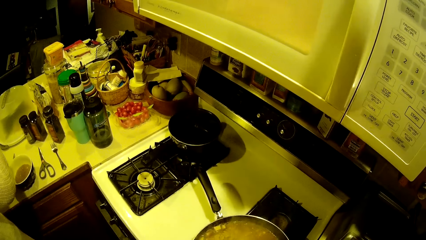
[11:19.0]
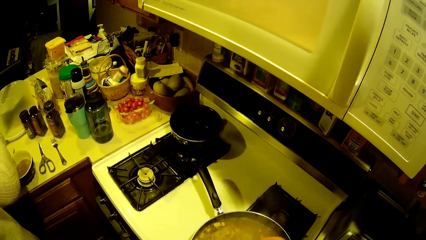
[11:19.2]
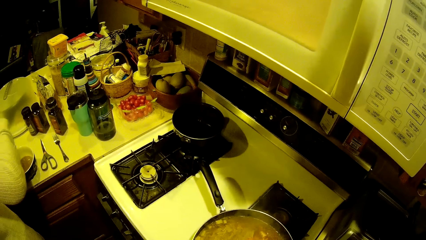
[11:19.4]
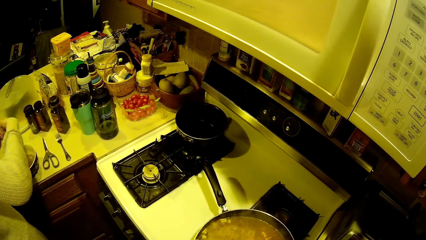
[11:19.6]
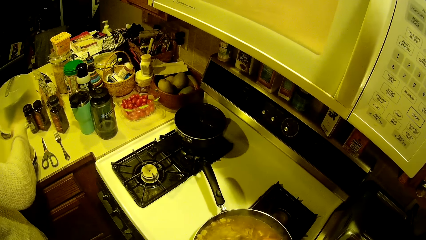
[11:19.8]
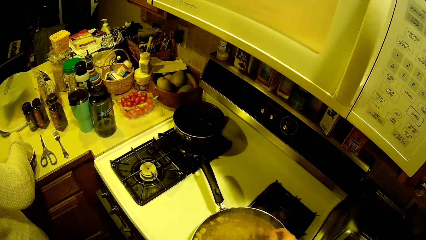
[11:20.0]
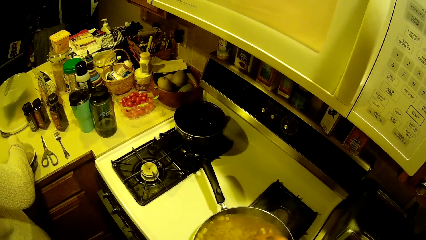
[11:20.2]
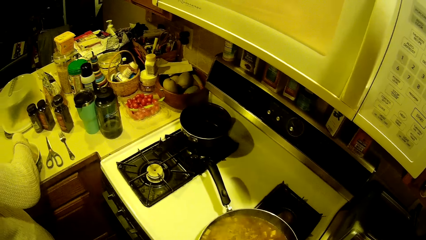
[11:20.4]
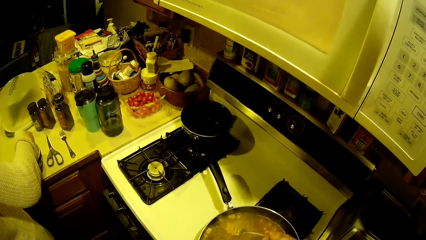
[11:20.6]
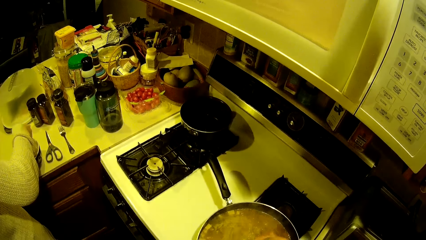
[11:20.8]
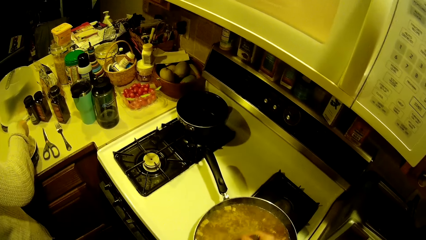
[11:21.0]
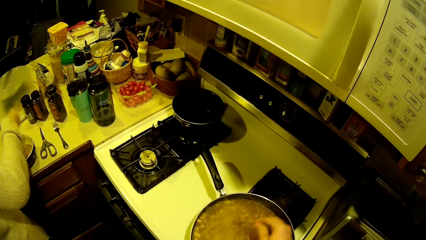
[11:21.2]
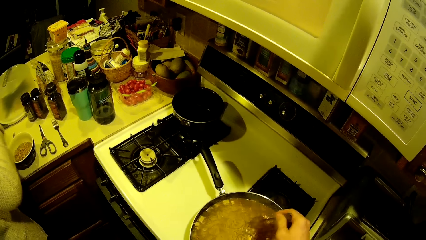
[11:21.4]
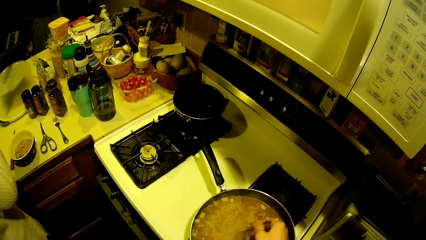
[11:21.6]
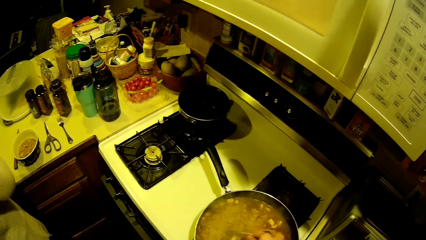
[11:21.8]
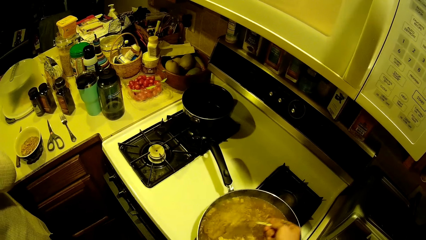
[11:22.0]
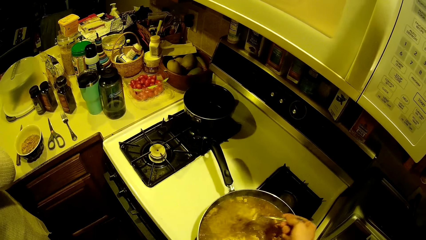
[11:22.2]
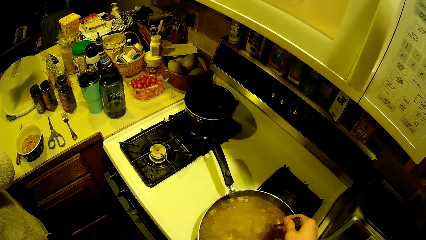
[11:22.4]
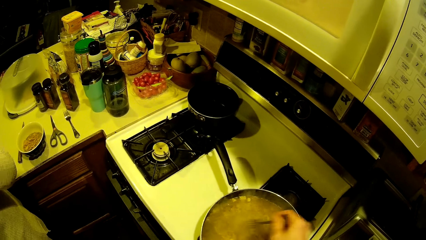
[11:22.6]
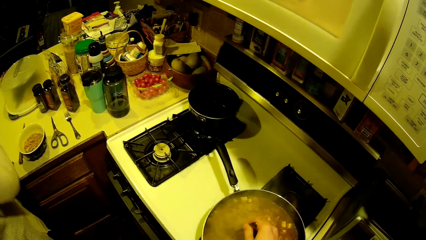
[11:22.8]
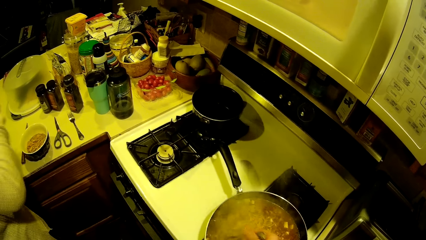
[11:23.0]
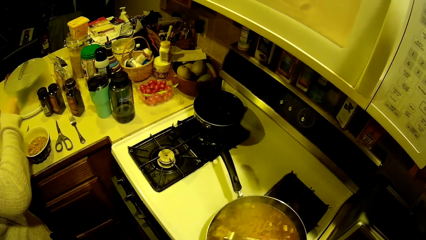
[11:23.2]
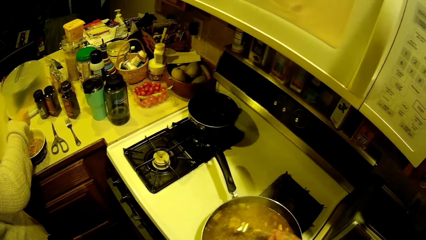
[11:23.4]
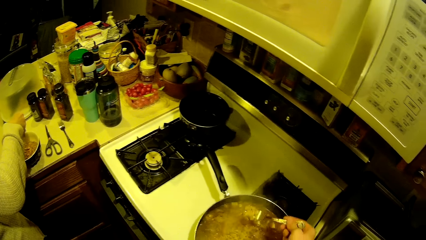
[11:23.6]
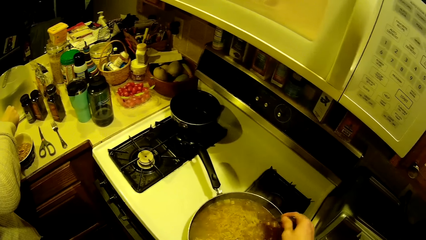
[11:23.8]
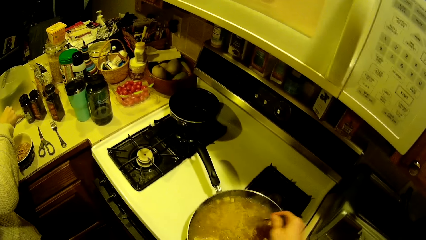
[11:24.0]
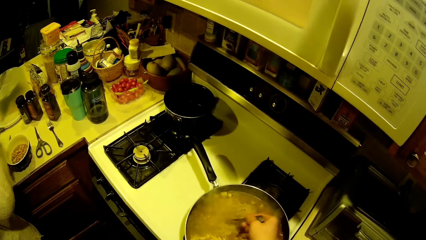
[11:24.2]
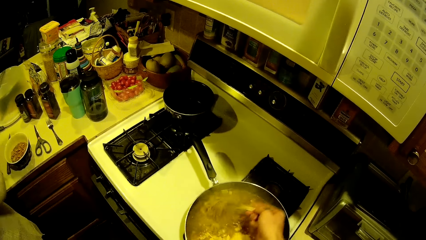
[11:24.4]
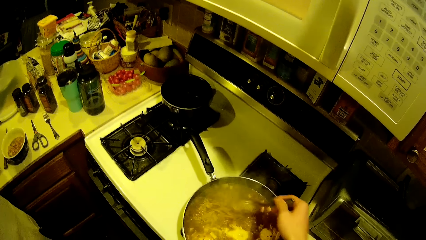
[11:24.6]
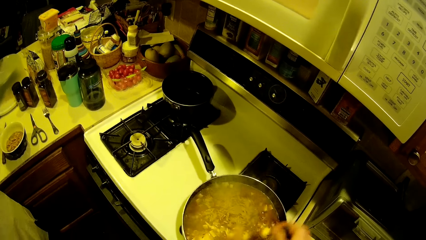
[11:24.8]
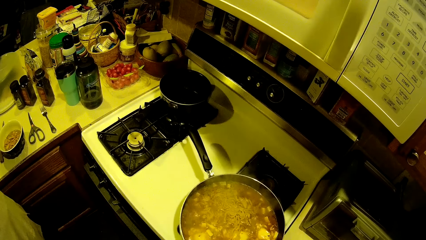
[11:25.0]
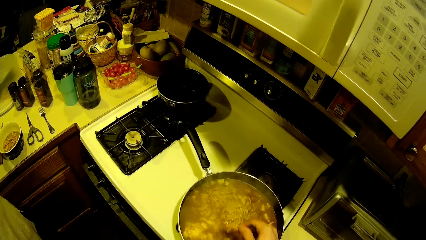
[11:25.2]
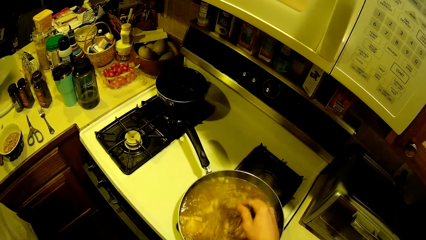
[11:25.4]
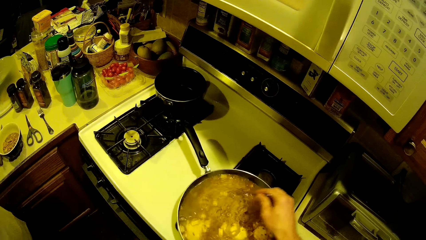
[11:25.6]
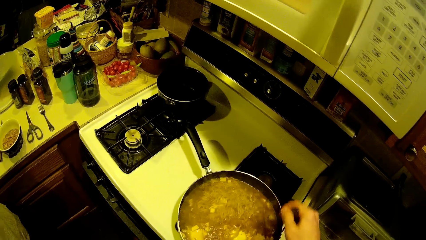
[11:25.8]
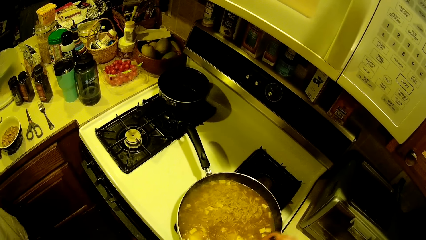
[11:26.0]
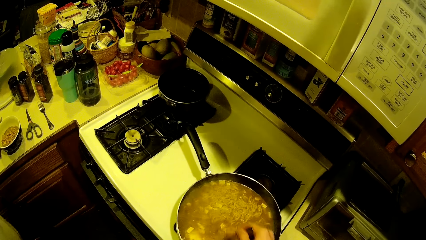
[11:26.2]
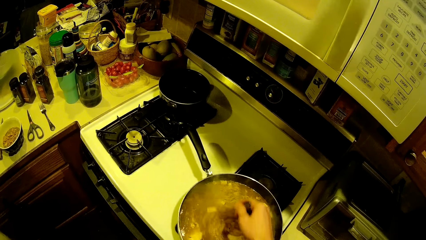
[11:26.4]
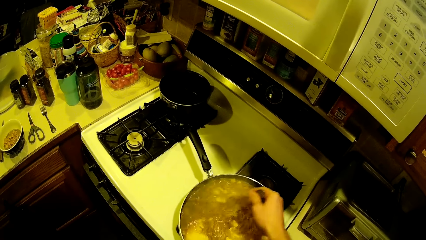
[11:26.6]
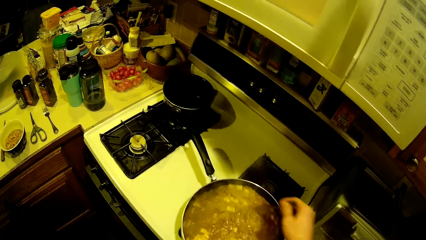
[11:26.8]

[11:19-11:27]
The lady handpicks something to a bowl. She drops grain shafts into a steel plate with her right hand. The camera wearer stirs something in the cooking pot.

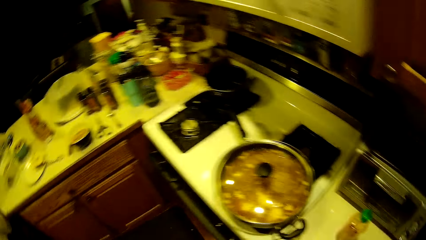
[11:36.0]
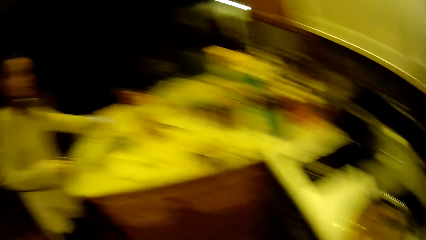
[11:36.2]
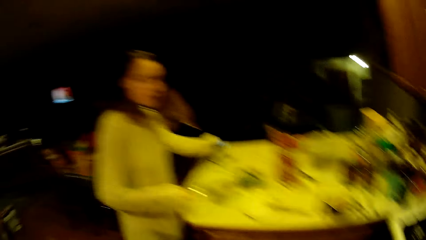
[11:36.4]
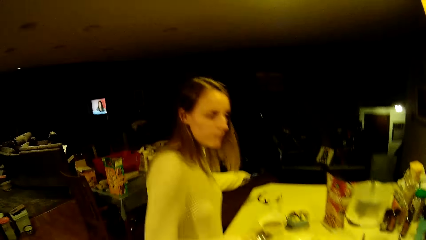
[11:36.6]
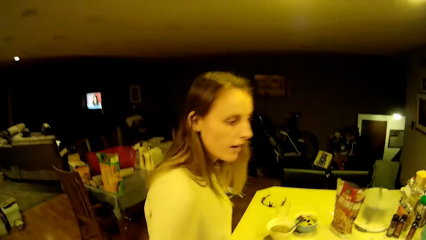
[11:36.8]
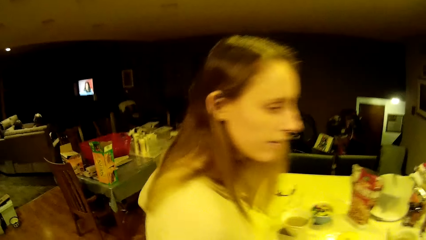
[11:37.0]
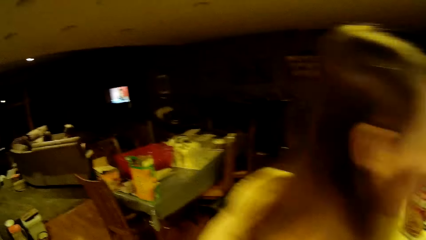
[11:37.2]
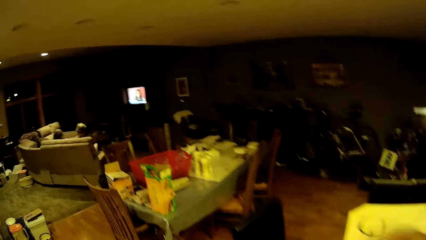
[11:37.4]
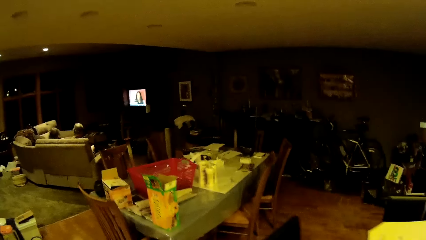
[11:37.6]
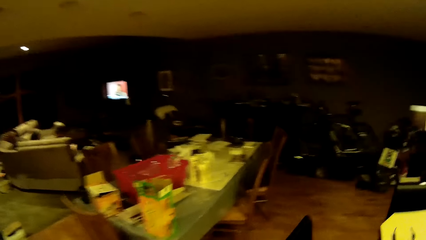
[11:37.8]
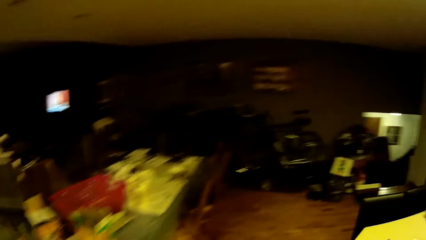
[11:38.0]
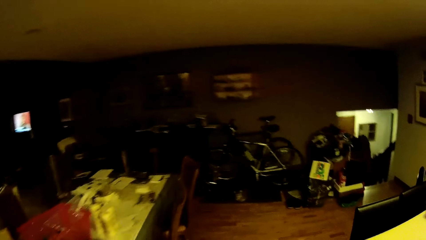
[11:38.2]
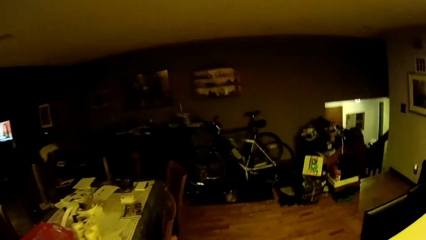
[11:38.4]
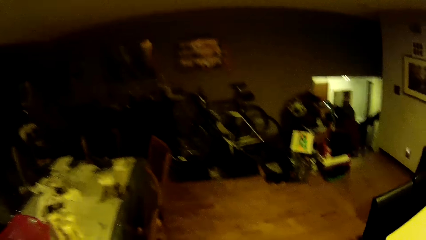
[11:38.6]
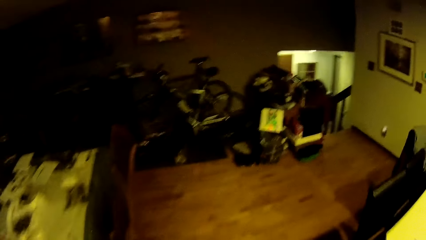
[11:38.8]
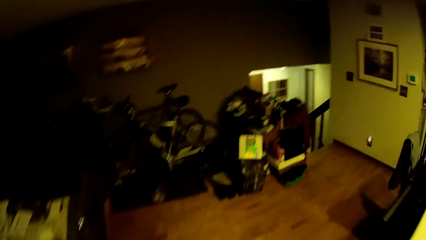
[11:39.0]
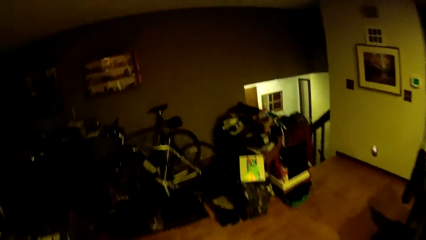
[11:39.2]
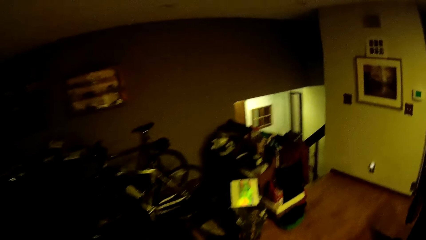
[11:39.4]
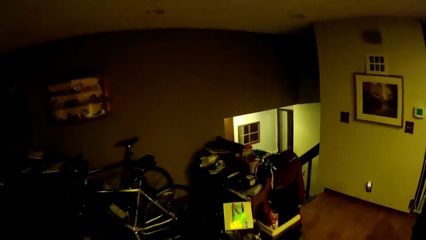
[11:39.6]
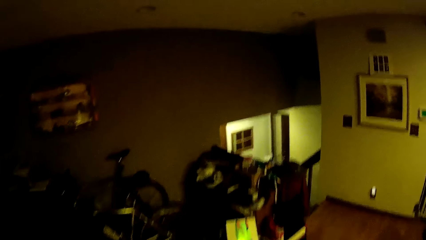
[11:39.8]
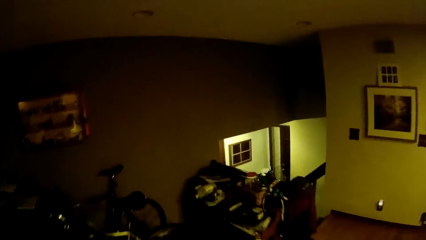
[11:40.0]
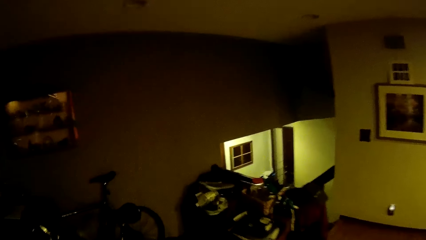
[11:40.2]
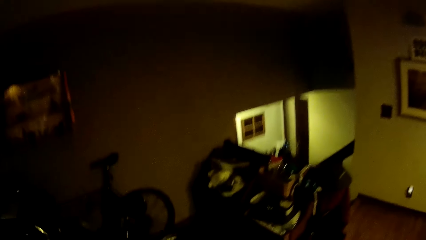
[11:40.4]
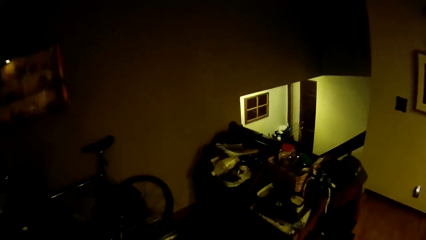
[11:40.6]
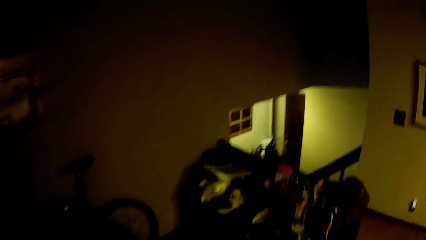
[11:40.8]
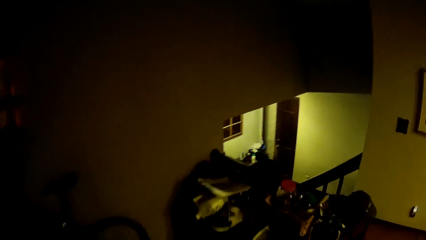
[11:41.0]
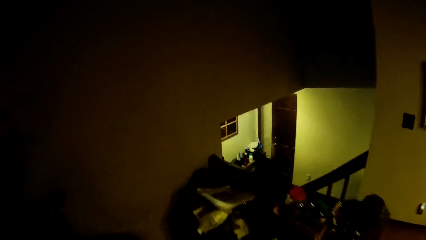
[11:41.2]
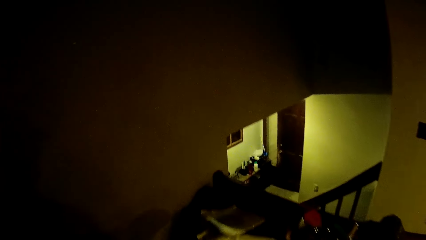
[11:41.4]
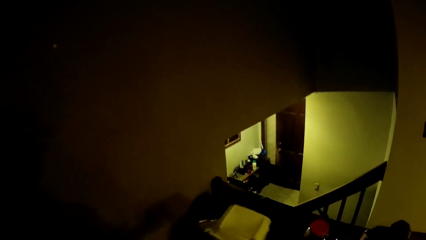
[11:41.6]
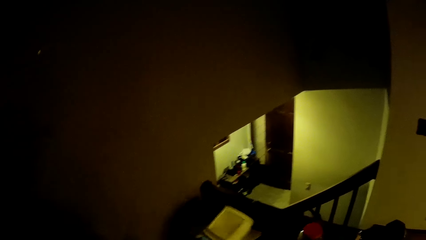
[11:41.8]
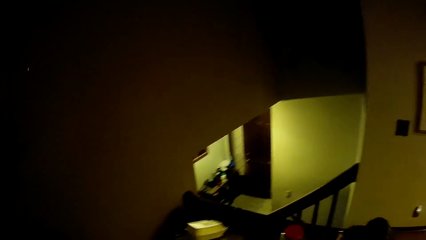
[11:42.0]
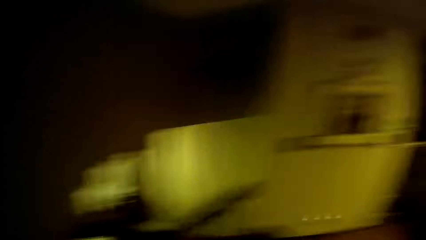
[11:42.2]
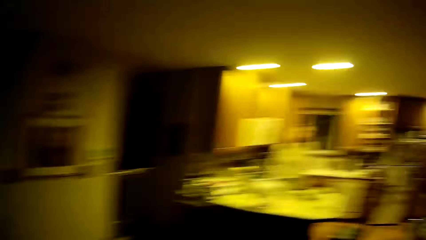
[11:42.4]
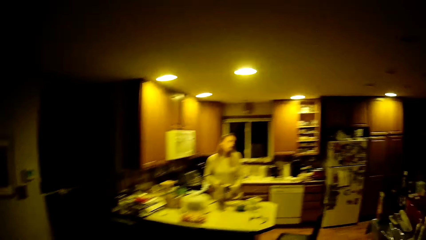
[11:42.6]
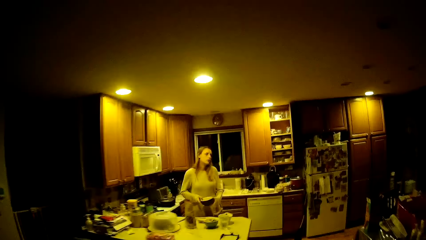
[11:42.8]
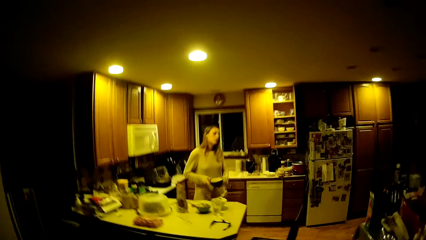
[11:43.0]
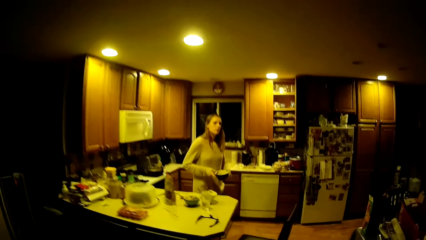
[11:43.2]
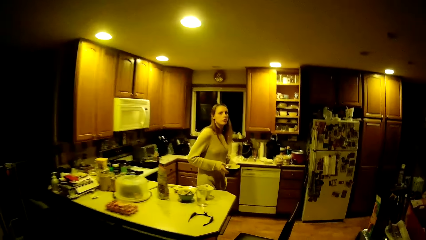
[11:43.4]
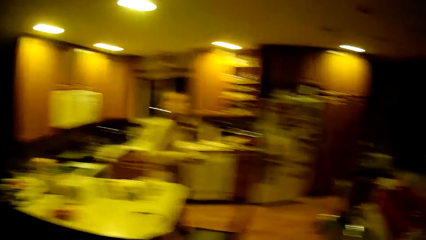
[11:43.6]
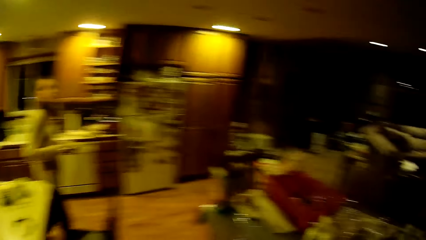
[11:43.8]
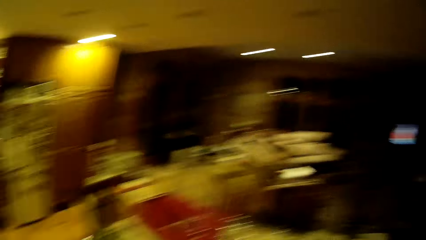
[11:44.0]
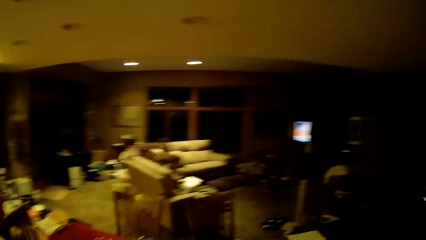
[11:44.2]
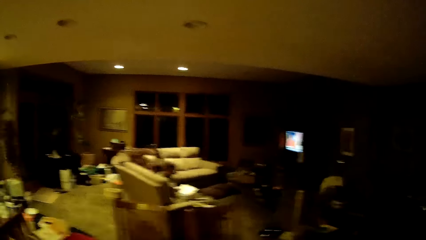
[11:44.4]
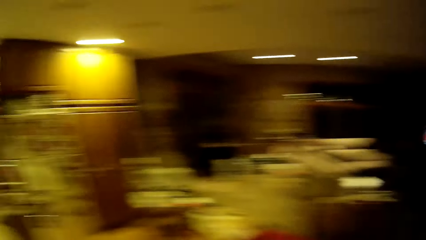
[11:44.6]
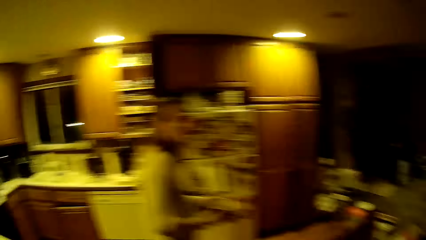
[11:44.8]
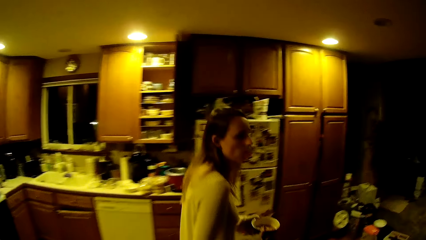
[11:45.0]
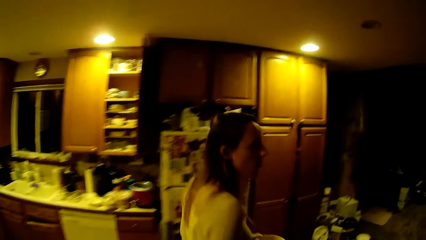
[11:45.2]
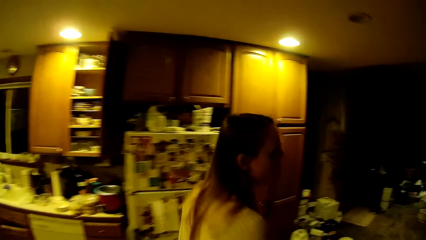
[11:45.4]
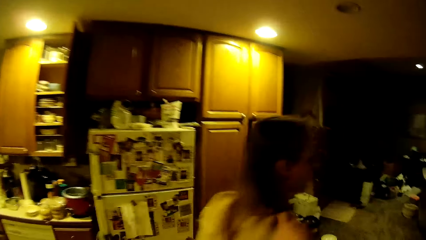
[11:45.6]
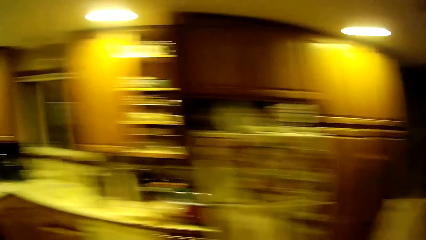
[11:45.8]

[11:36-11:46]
The camera wearer walks around the kitchen. The lady moves towards the camera wearer with a smart phone in her left hand. The camera wearer walks towards a shoe rack beside a bicycle. He drops a white box on the shoe rack with his right hand and walks away from the shoe rack towards the kitchen. The lady walks away from the table in the kitchen with the steel plate in her hand. She walks around the kitchen.
